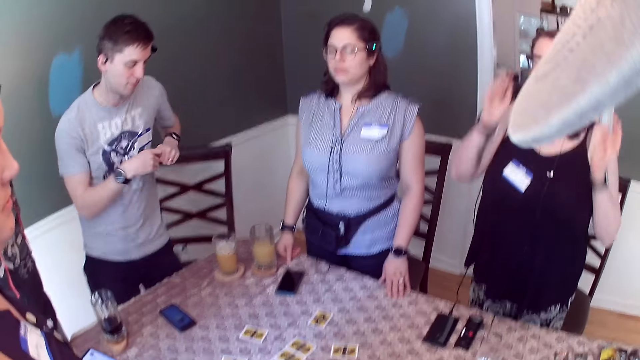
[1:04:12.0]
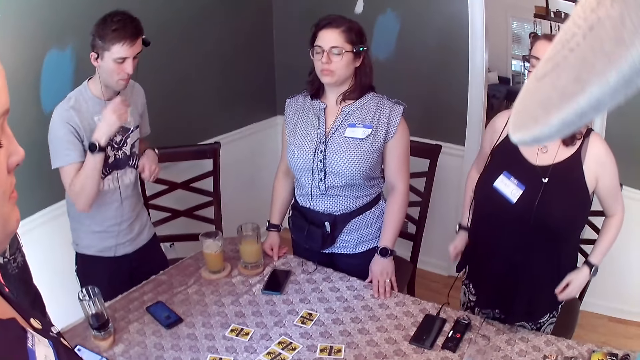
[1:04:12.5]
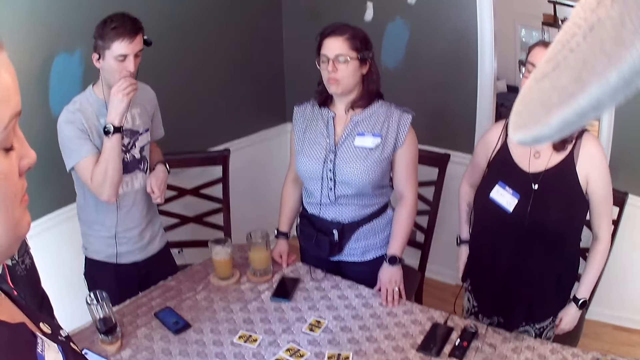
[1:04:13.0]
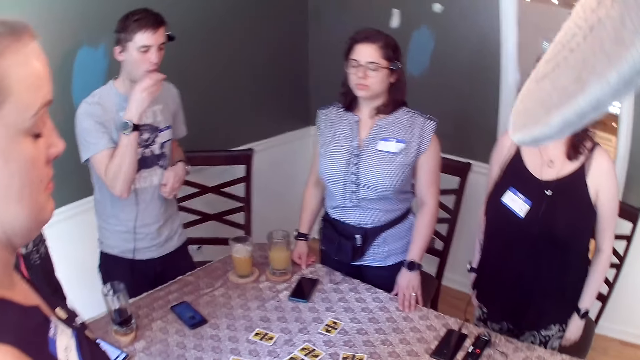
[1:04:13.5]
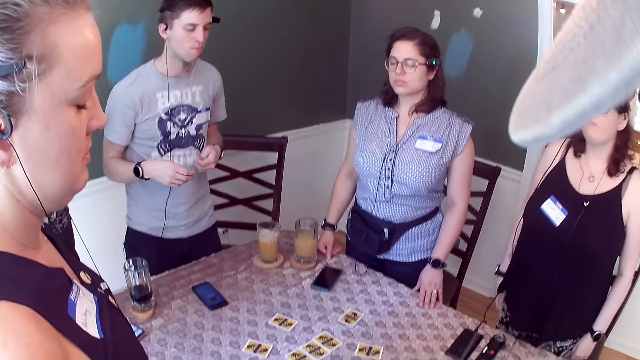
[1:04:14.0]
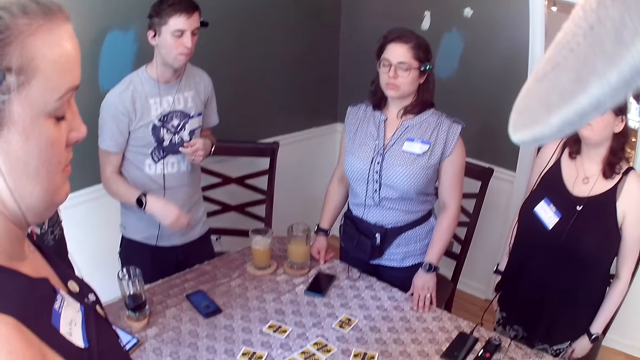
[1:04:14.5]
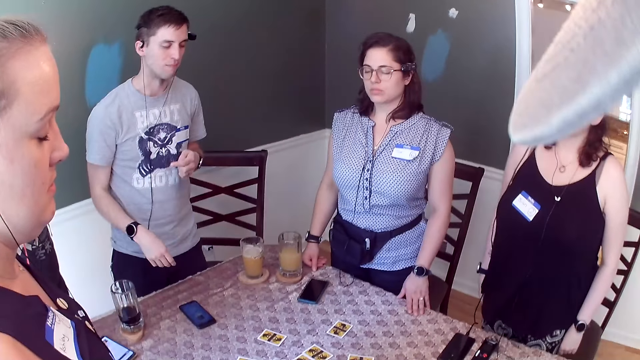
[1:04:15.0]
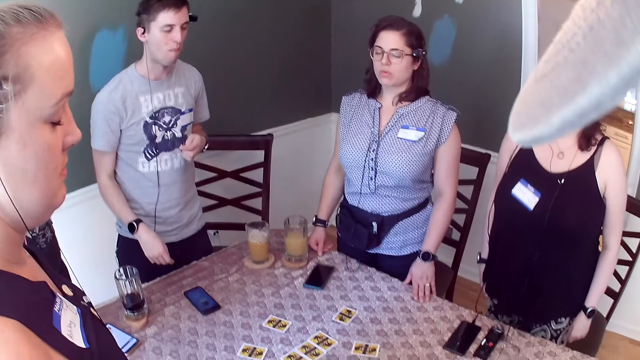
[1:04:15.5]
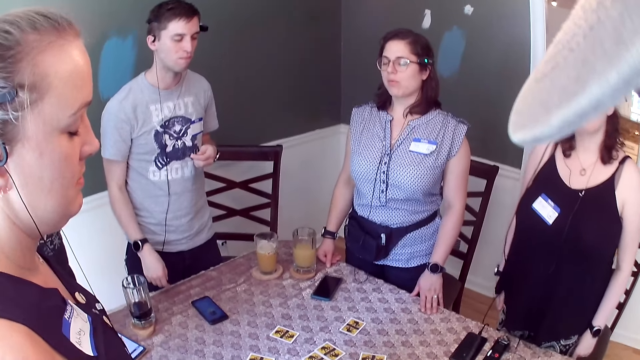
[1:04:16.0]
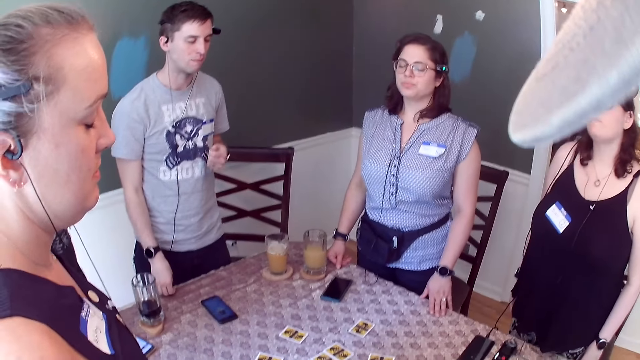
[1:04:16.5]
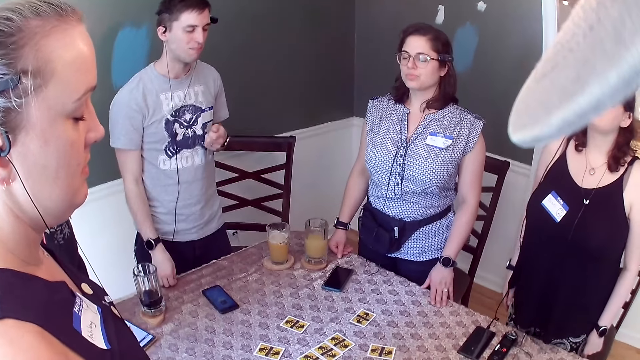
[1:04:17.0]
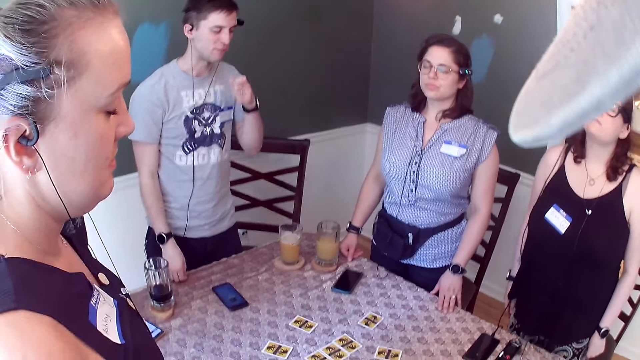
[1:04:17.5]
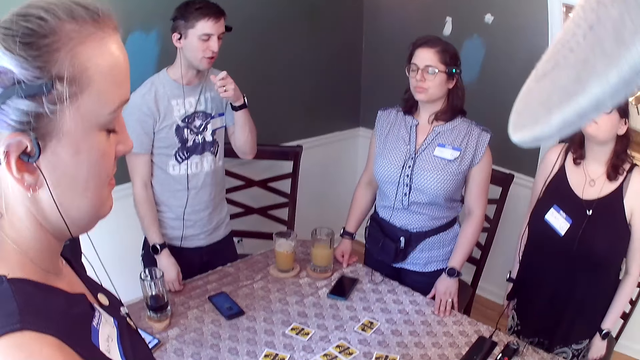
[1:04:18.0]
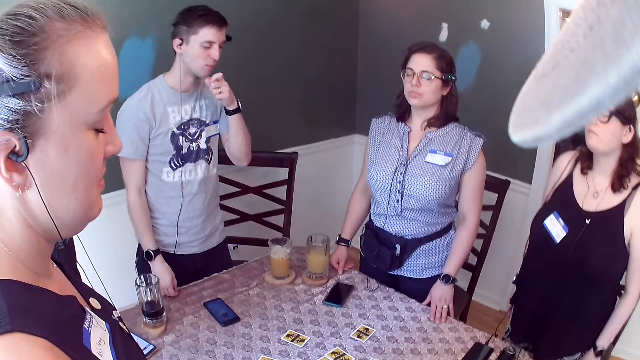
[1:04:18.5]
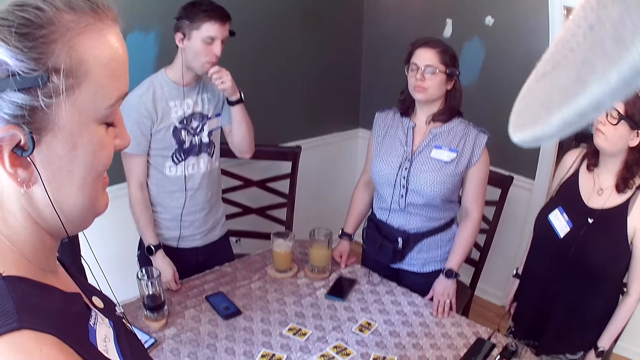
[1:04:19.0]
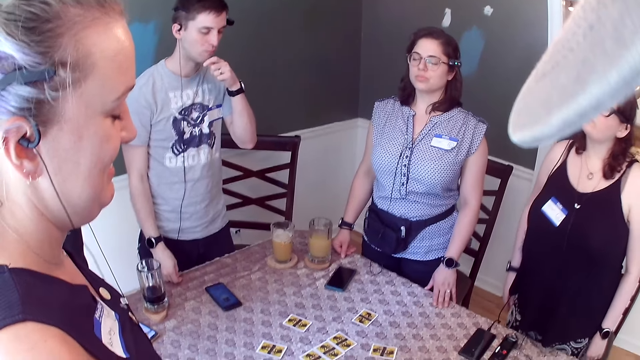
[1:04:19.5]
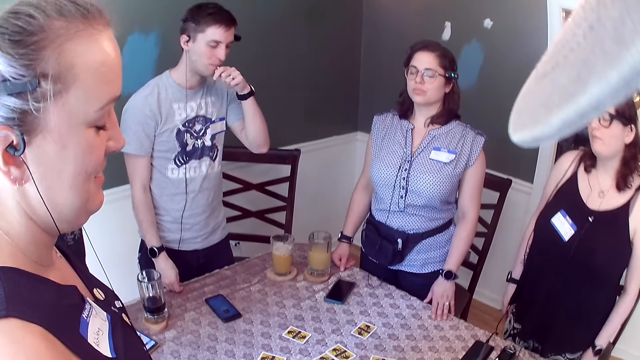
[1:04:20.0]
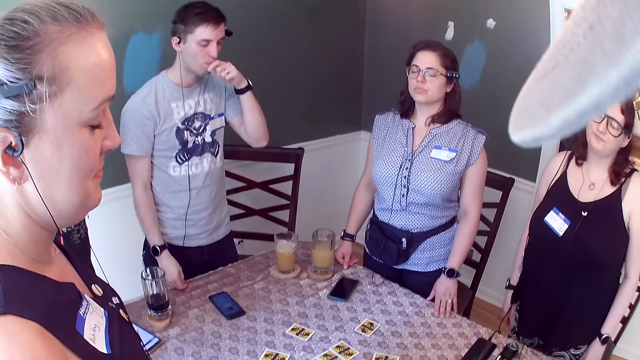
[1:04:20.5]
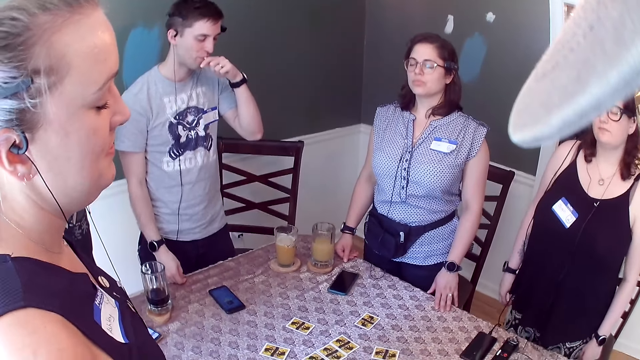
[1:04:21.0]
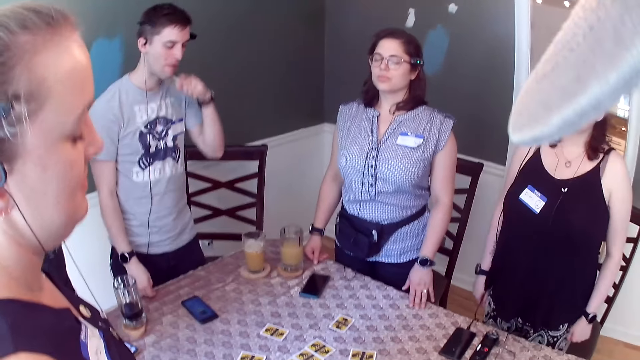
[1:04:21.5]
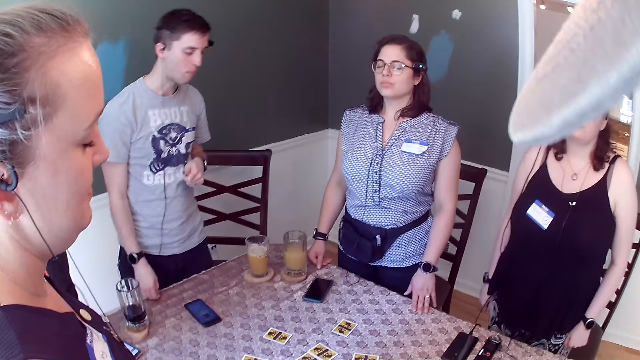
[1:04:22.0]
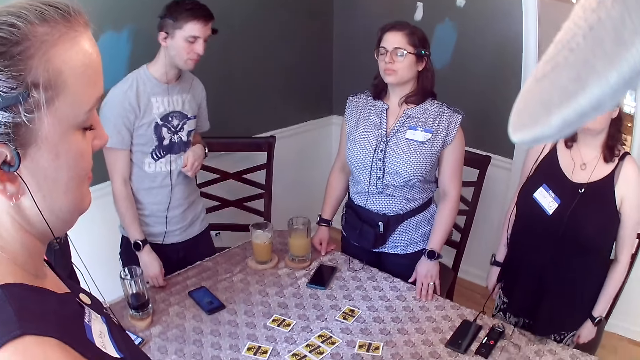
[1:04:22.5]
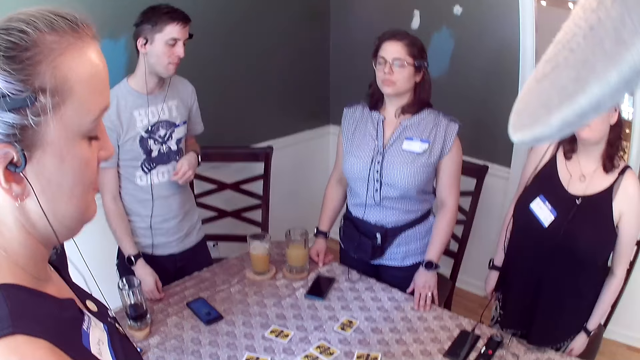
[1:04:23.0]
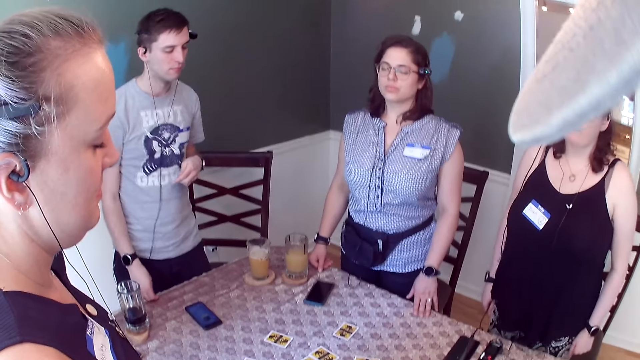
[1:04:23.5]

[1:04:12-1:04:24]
The man eats one chin chin. The man eats one chin chin again.

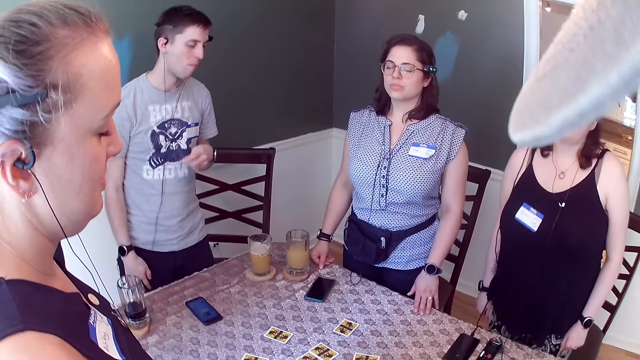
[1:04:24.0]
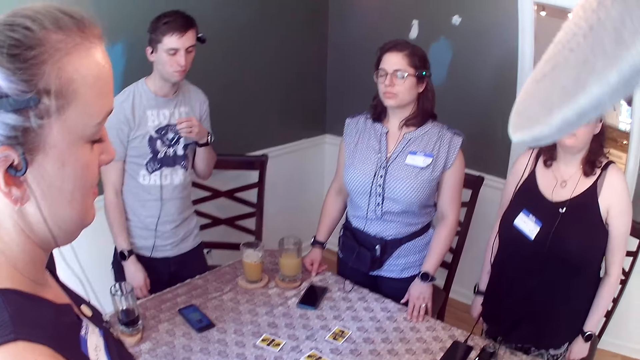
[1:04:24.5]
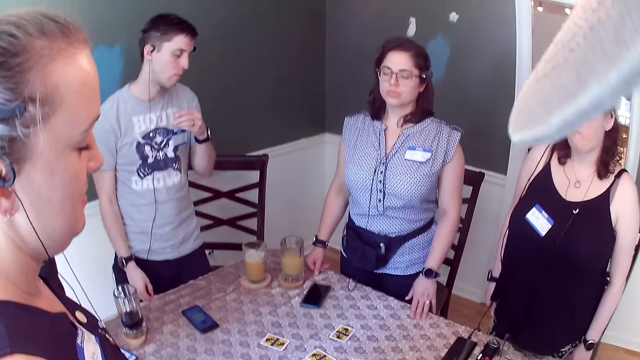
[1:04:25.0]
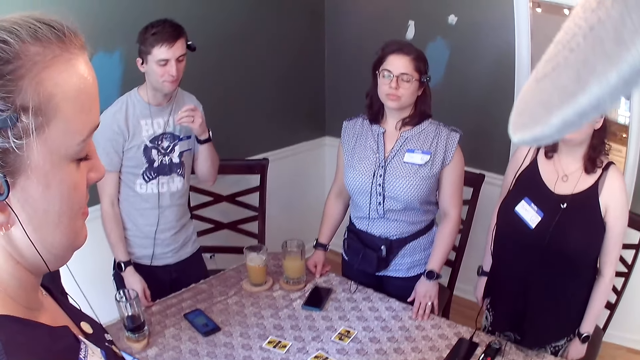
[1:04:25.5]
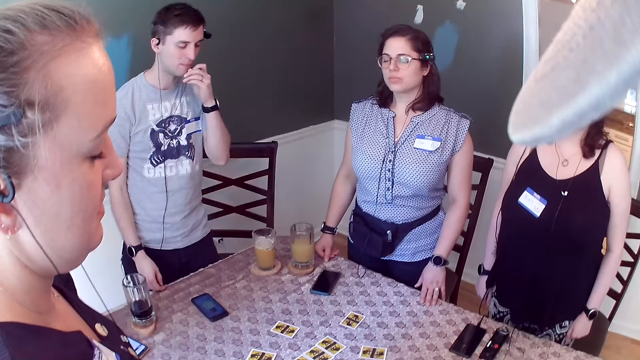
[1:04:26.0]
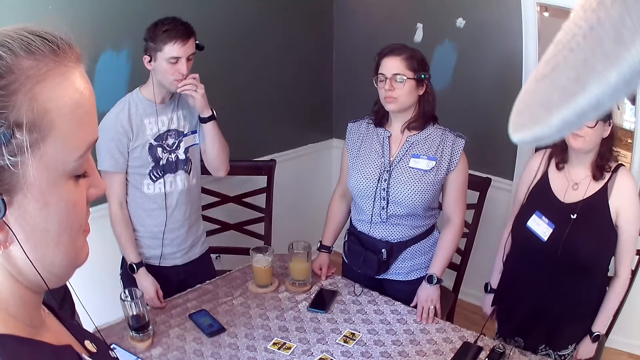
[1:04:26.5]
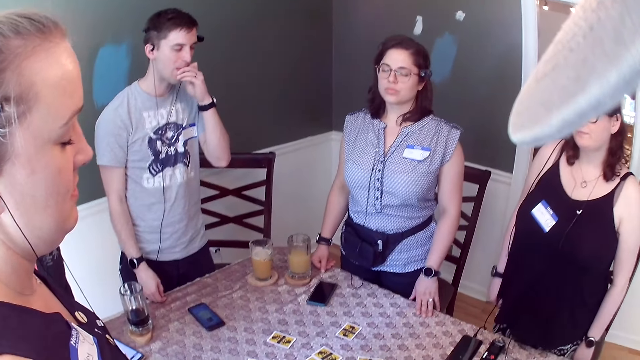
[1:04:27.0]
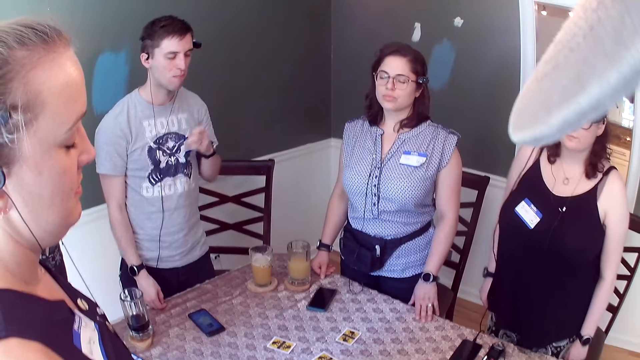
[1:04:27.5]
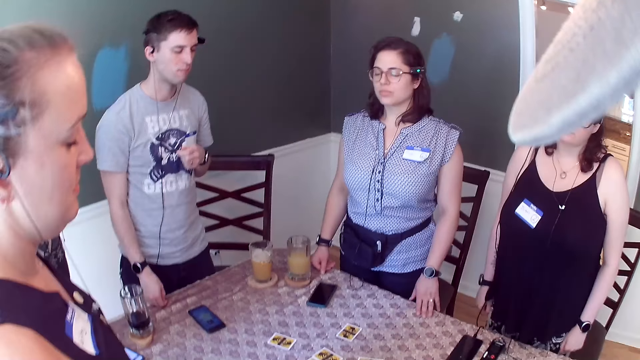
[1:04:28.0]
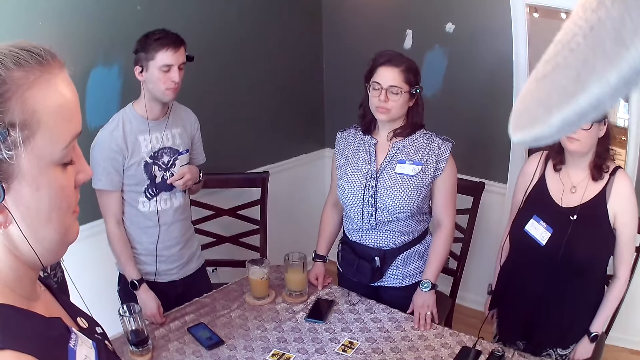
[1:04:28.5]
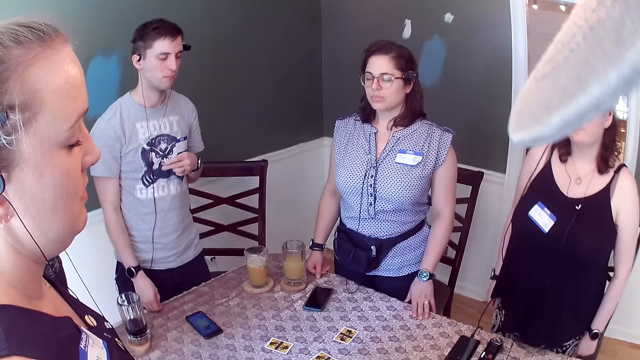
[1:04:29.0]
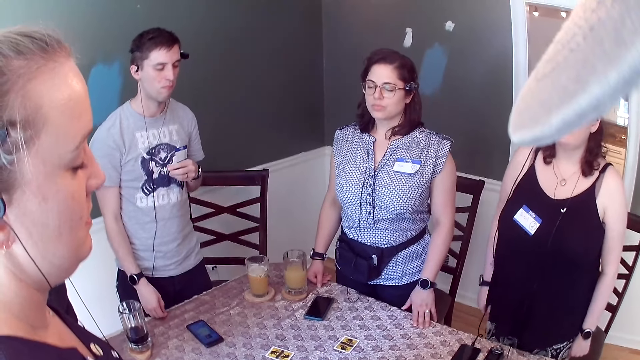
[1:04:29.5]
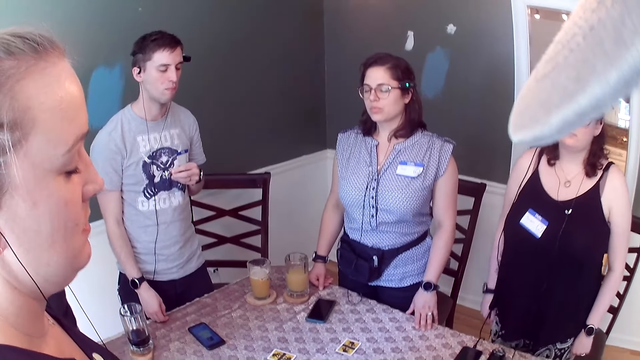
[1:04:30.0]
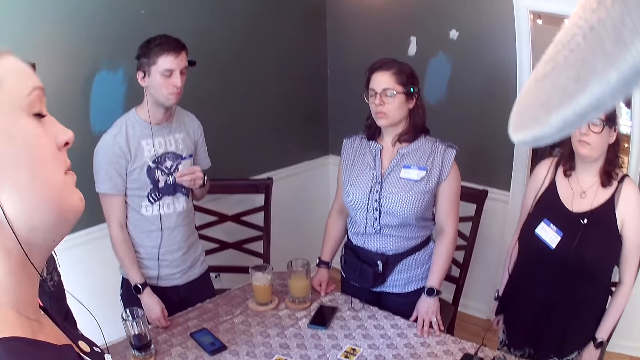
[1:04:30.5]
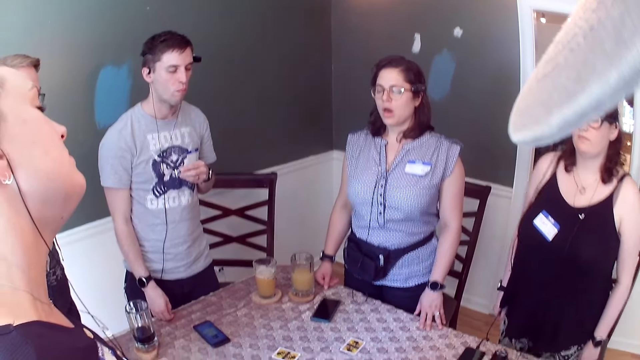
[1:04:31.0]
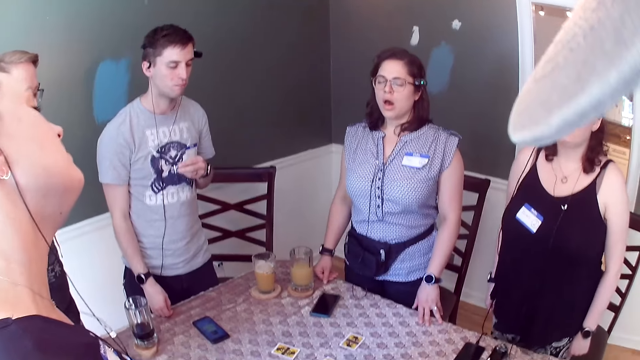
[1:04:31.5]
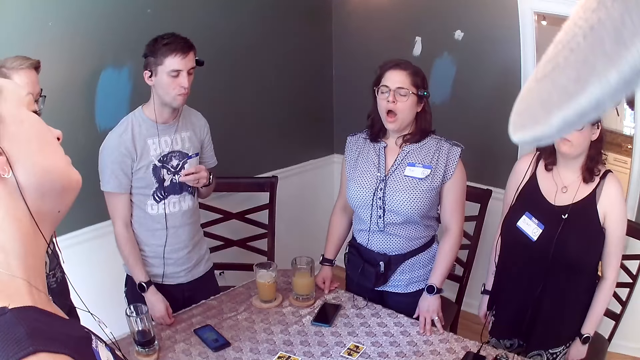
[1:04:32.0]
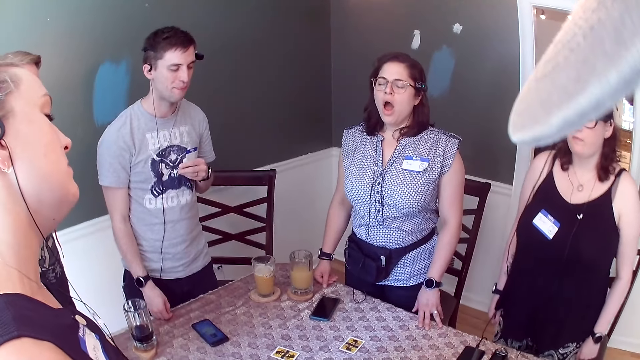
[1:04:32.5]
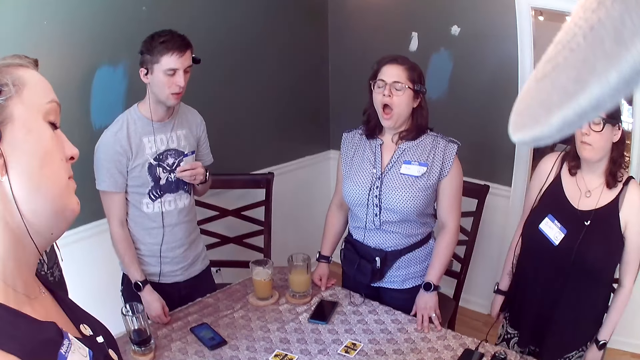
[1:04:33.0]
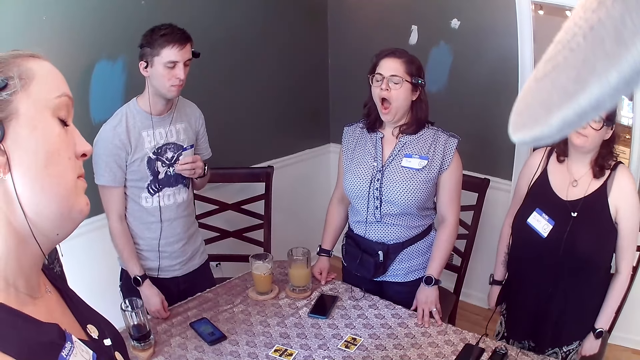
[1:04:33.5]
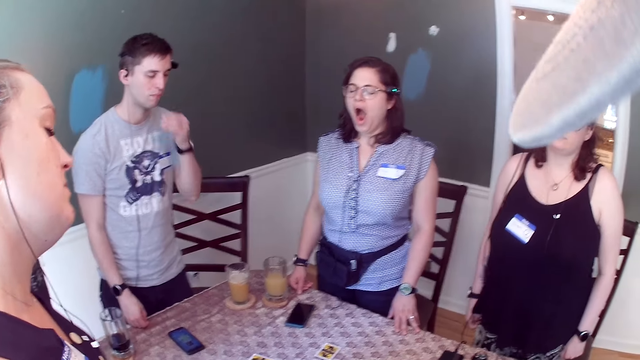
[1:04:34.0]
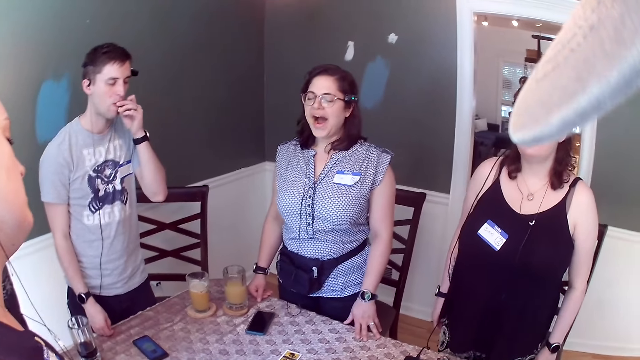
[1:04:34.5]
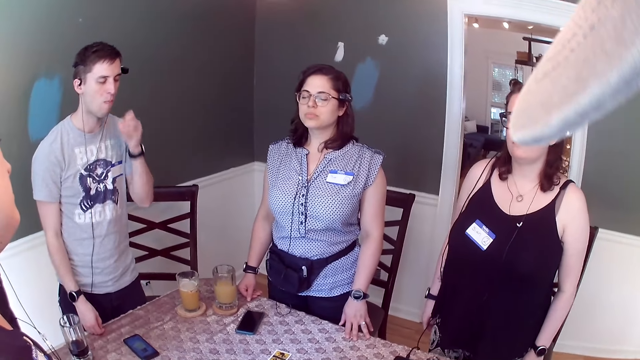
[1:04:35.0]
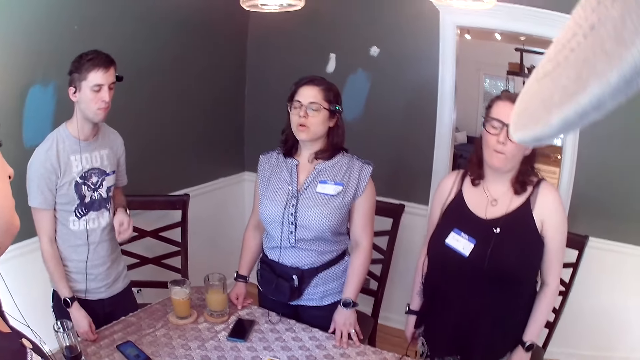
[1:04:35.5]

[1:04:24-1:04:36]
The man eats one chin chin. The man eats one chin chin again.
